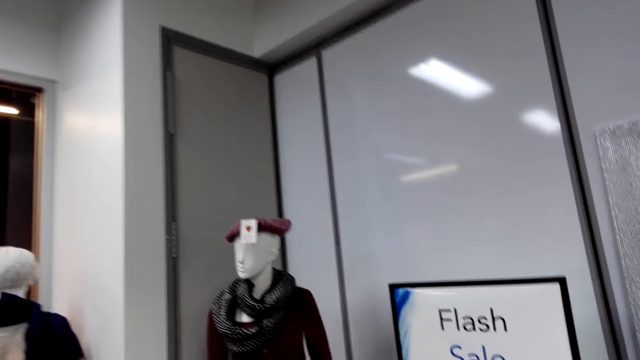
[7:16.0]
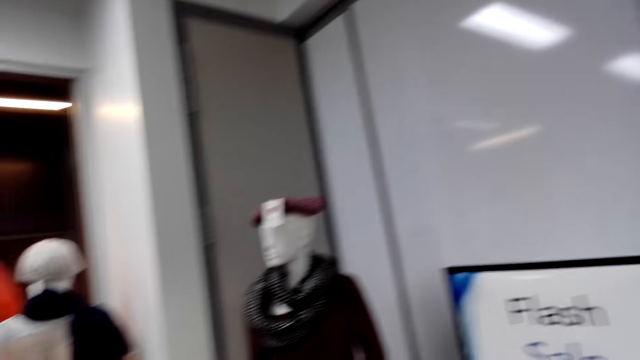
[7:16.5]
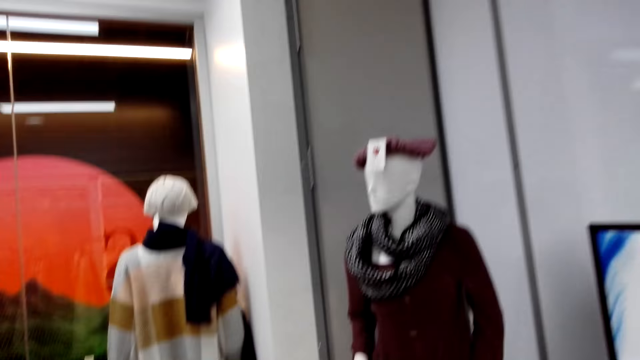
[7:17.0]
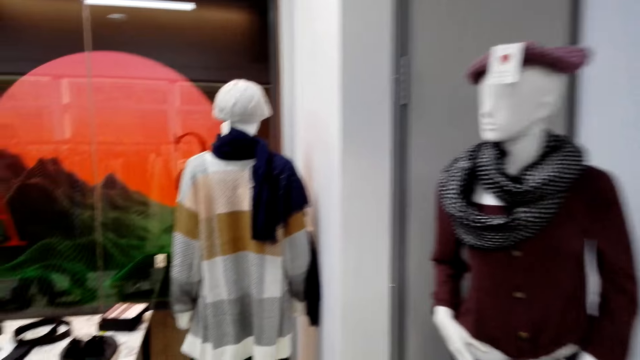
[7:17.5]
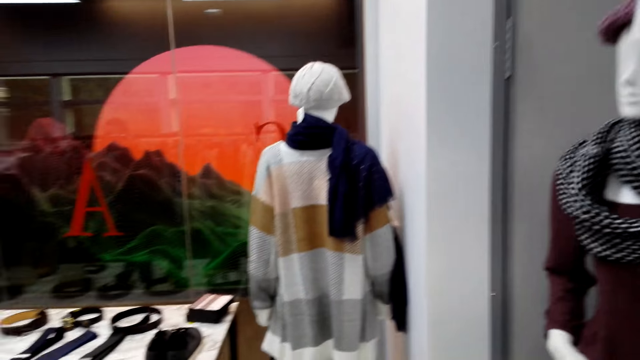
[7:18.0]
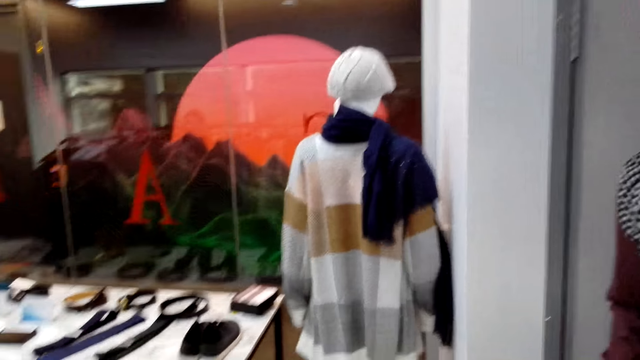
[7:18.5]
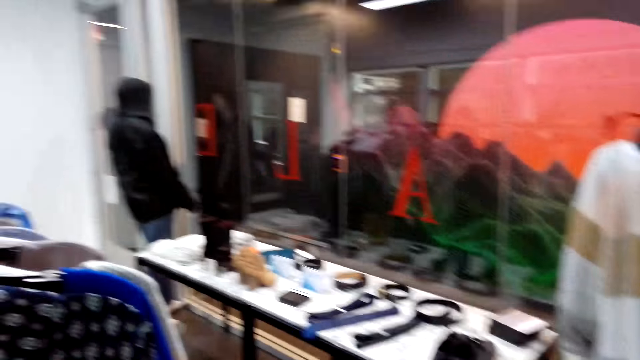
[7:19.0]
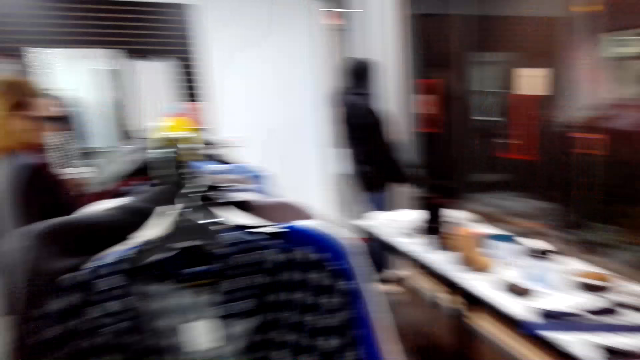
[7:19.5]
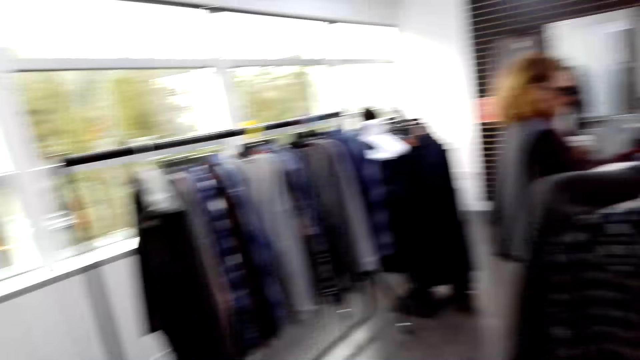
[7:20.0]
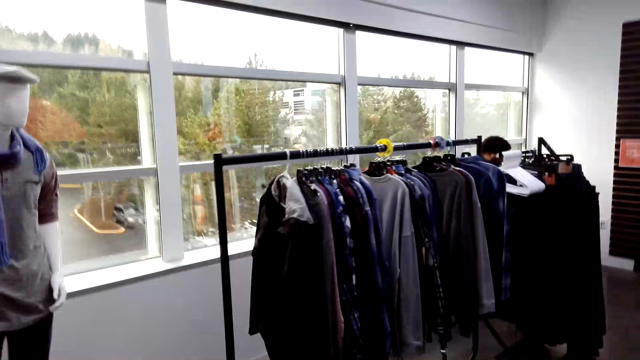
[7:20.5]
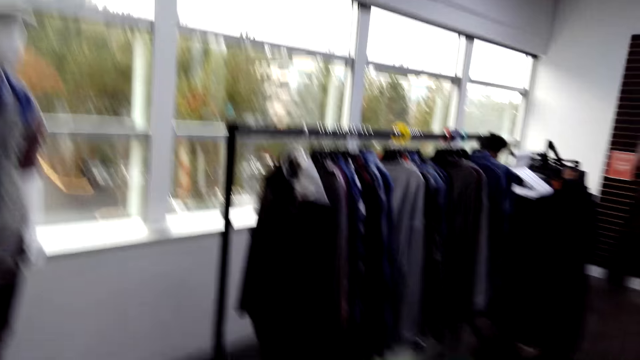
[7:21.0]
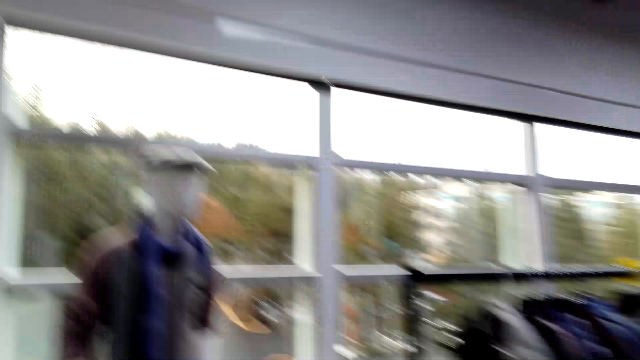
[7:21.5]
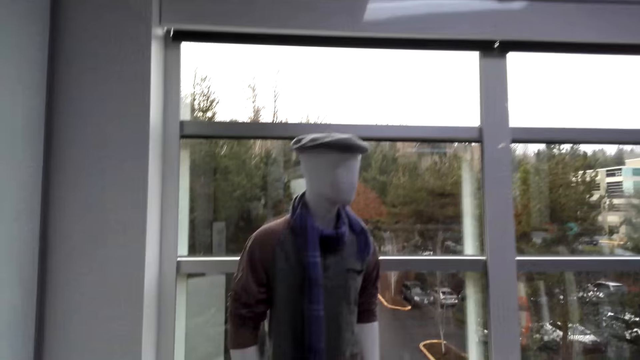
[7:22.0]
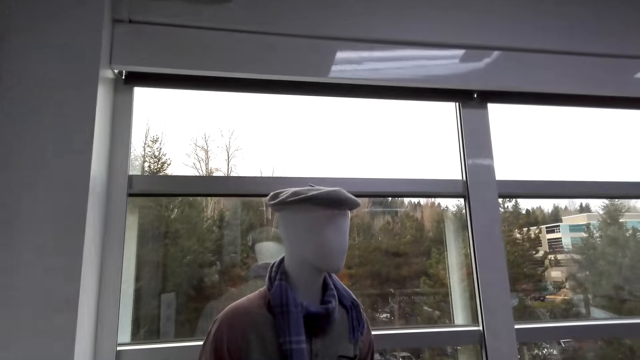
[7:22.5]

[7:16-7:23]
The camera wearer walks around. They turn around.

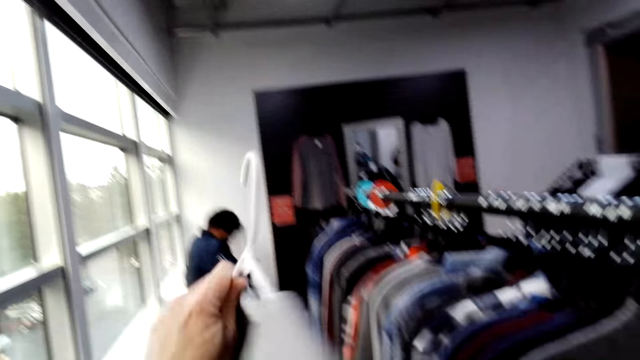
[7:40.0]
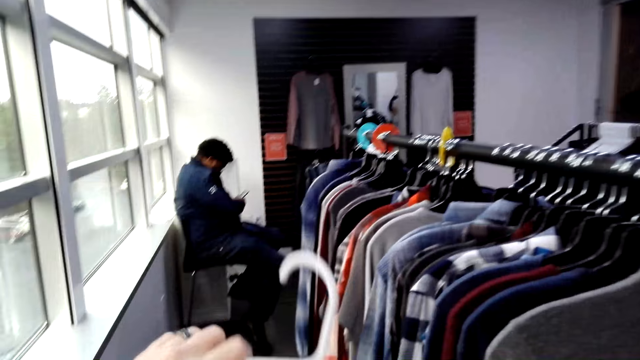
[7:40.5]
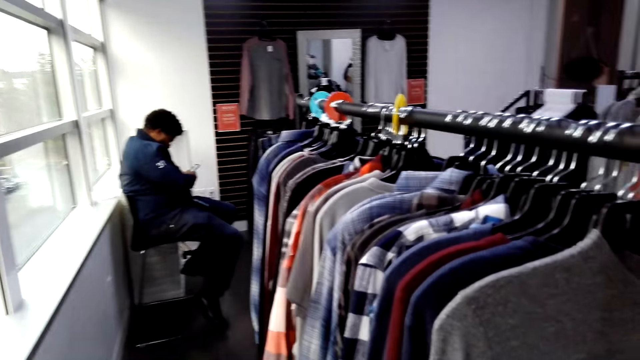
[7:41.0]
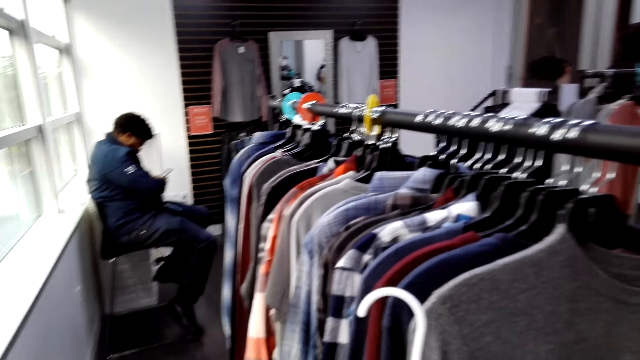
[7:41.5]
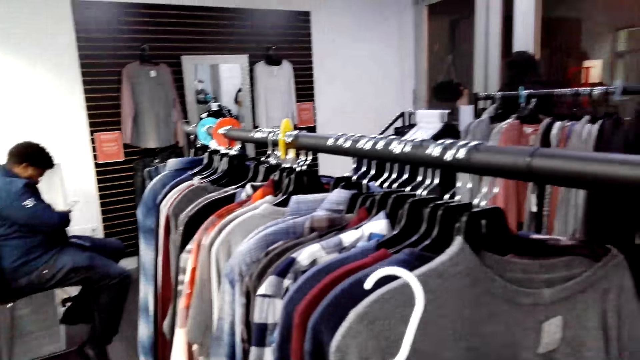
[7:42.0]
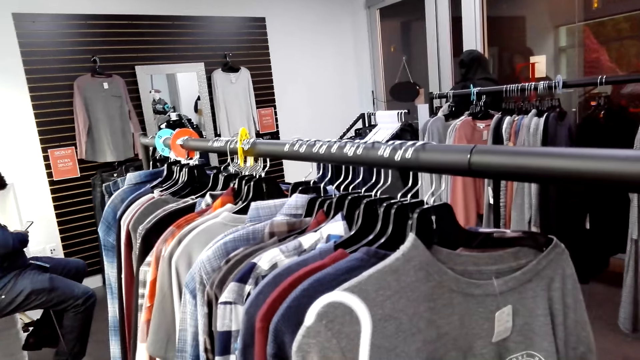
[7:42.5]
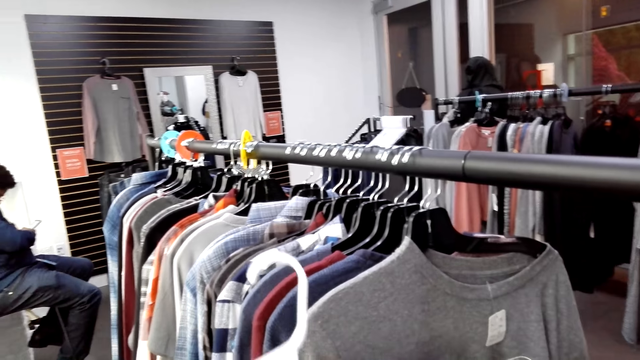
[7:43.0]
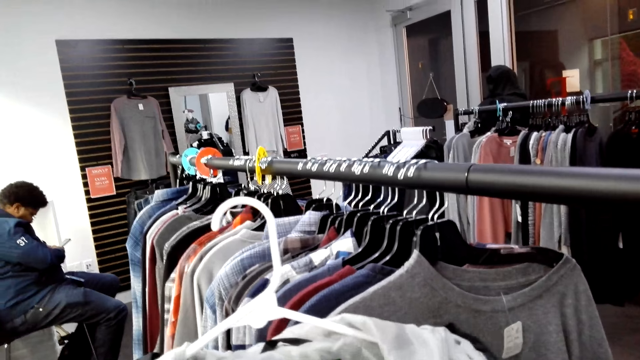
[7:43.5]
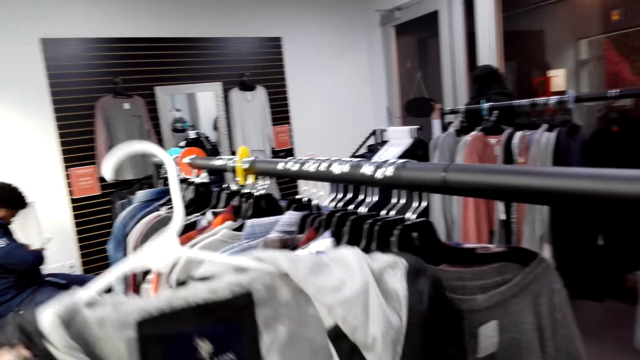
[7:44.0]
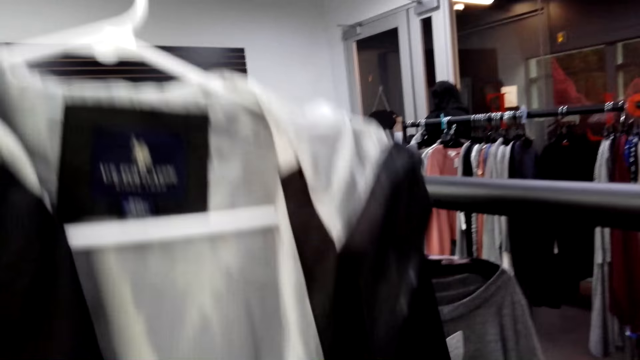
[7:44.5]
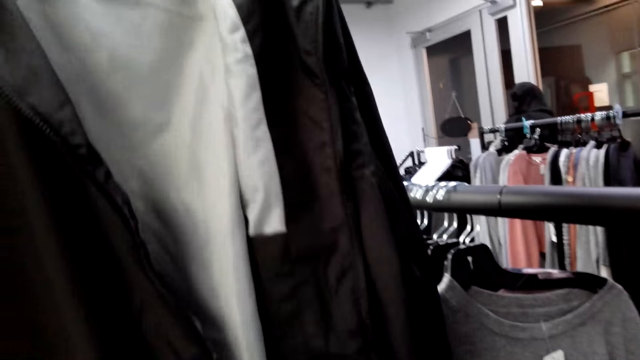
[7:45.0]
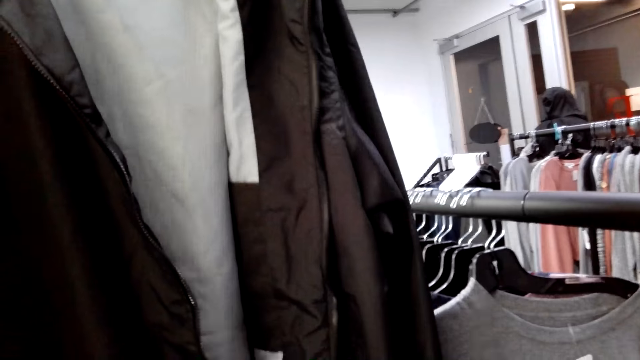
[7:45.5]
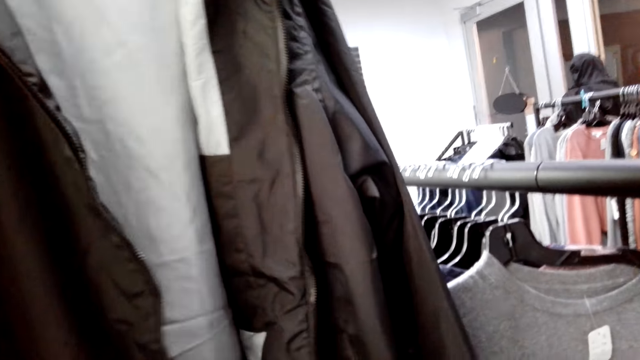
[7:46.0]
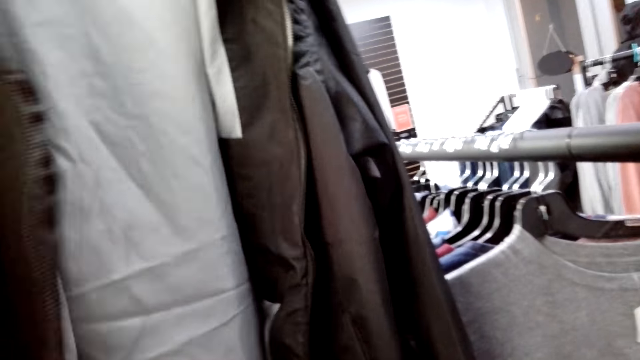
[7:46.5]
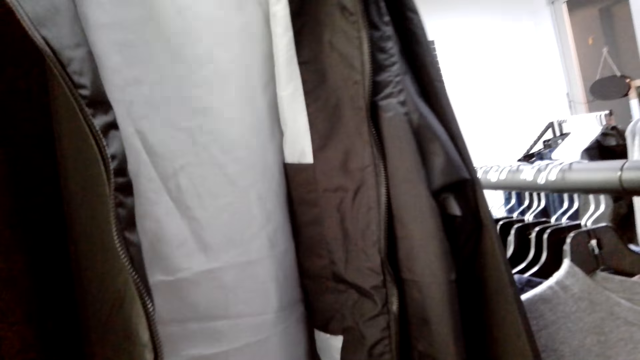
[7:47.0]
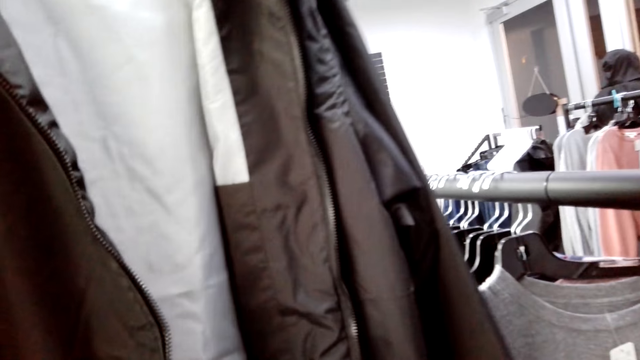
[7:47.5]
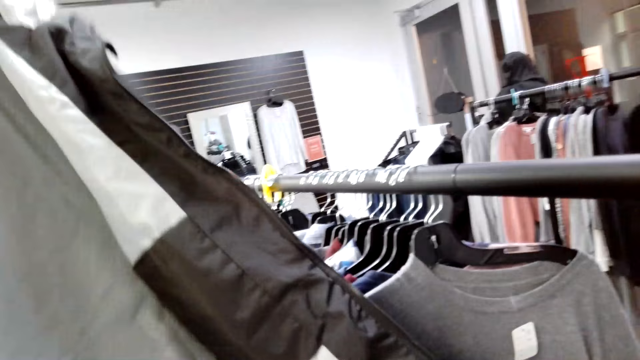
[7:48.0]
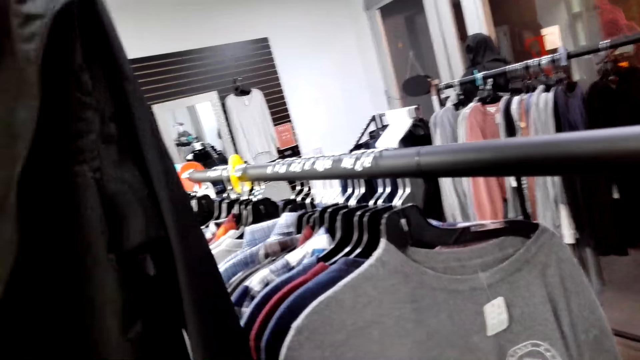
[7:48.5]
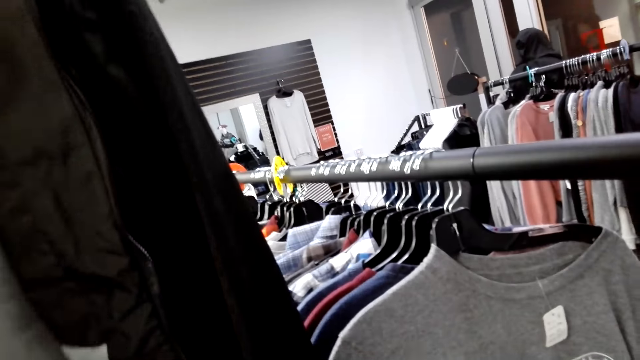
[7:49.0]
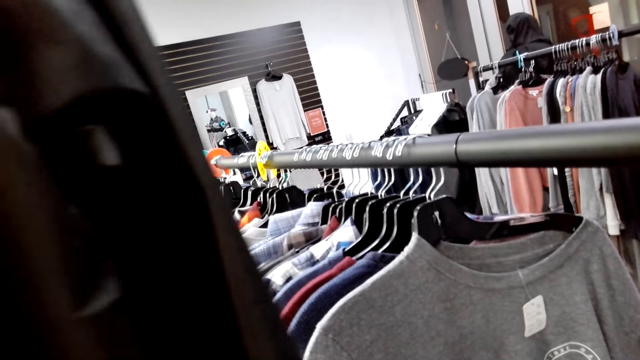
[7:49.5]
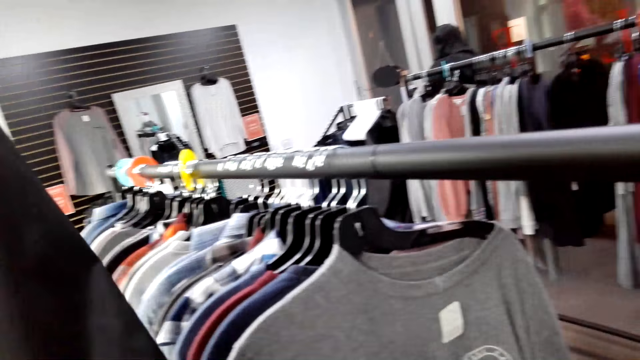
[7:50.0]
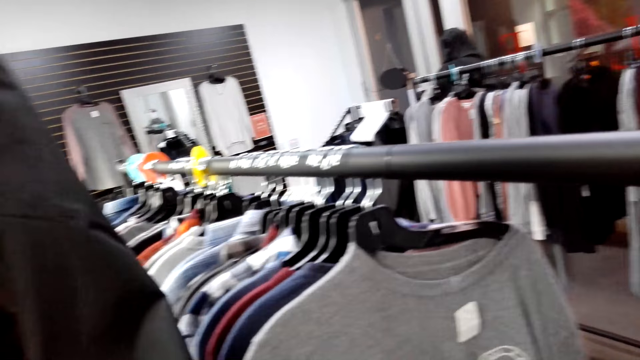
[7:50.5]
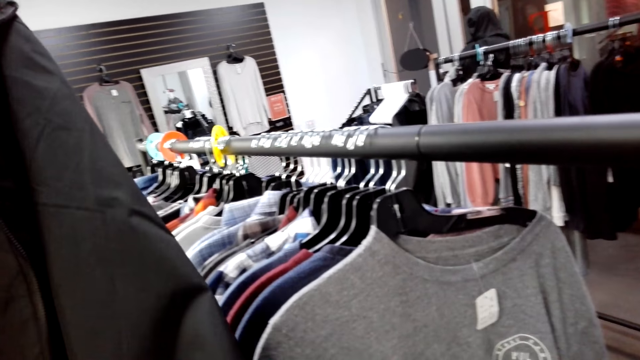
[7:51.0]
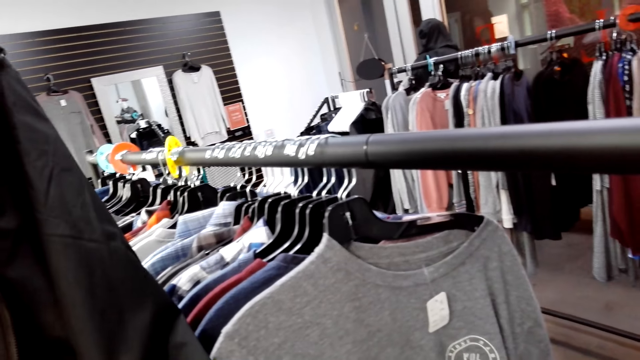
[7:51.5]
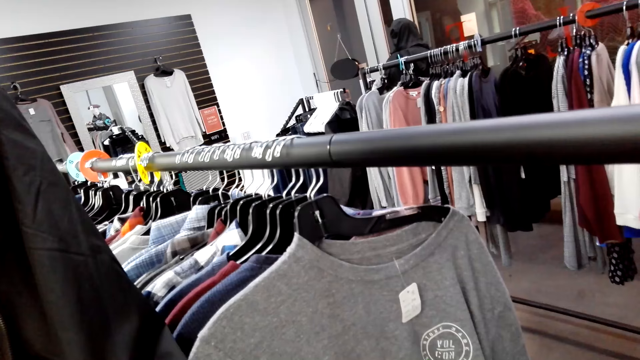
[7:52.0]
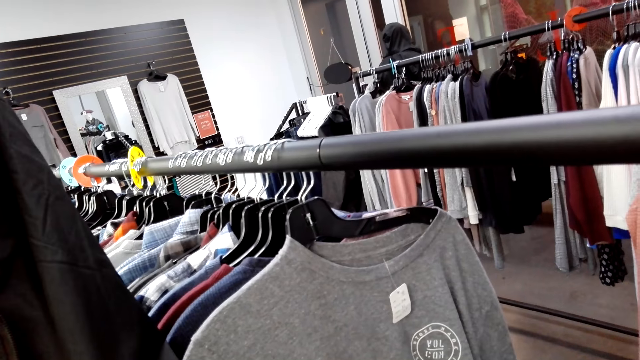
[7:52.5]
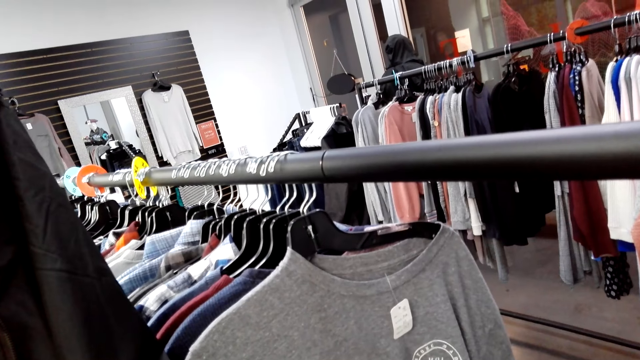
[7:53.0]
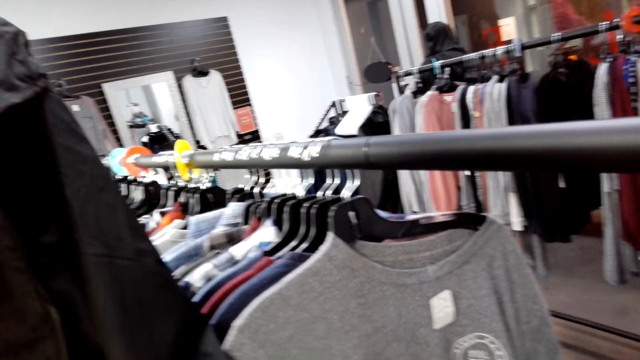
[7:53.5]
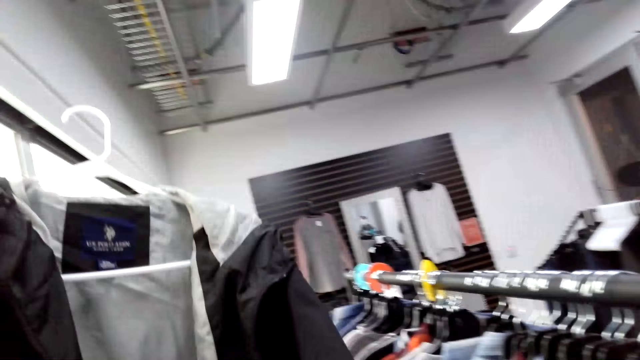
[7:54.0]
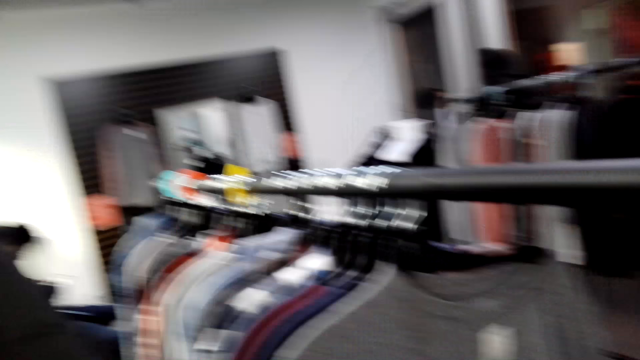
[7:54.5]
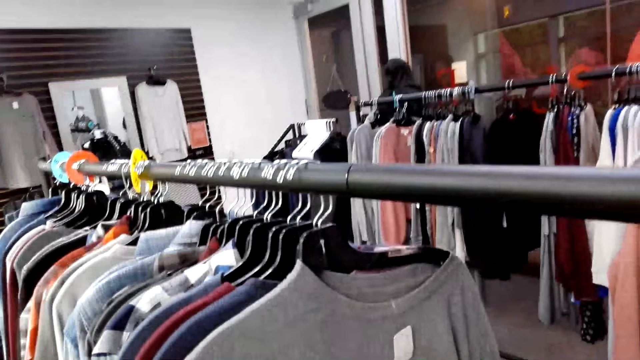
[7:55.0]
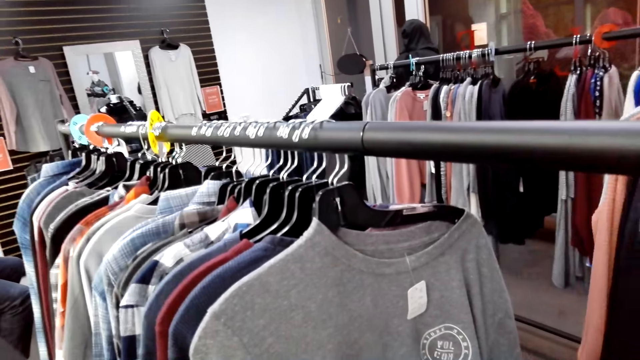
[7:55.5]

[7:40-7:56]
The camera wearer checks the jacket. They hold the cloths on the hanger. They turn around.
